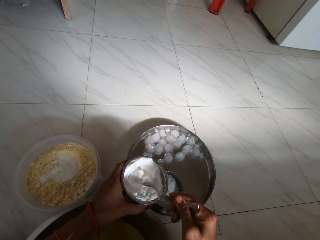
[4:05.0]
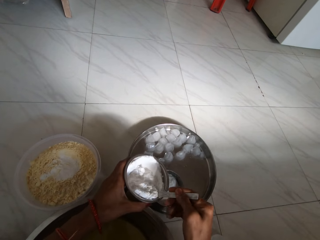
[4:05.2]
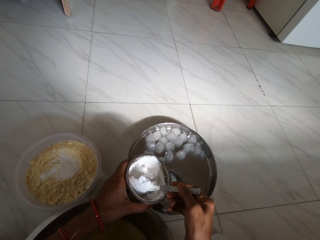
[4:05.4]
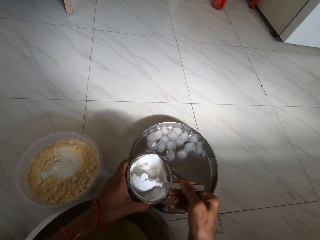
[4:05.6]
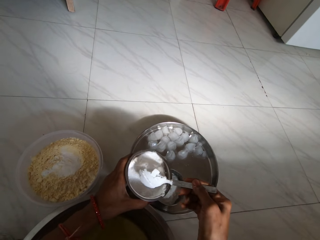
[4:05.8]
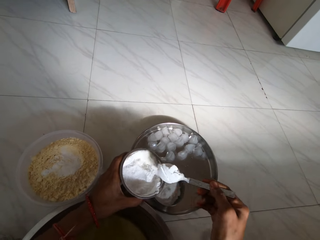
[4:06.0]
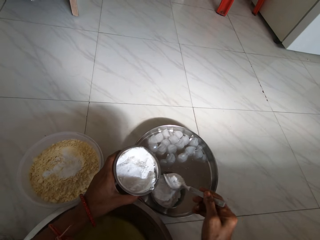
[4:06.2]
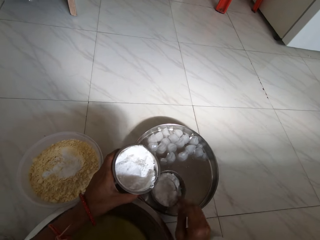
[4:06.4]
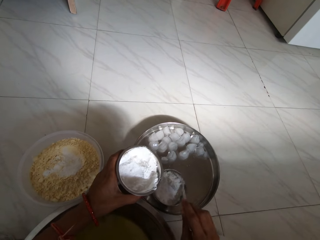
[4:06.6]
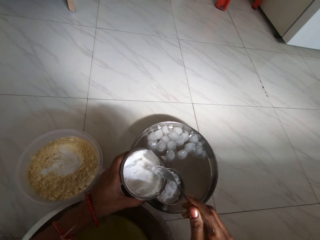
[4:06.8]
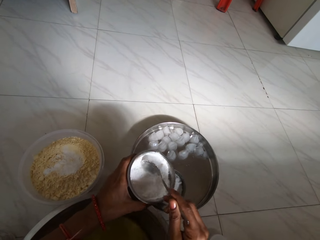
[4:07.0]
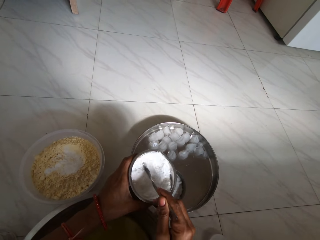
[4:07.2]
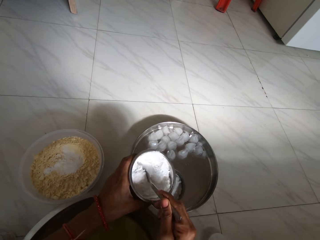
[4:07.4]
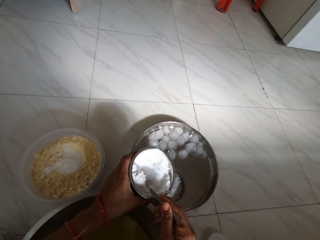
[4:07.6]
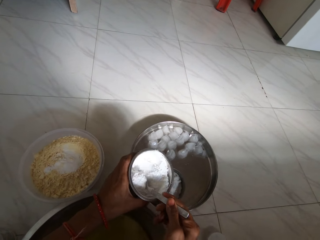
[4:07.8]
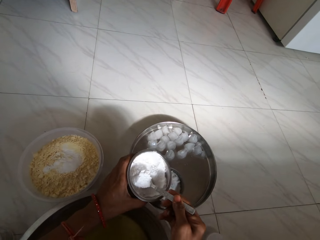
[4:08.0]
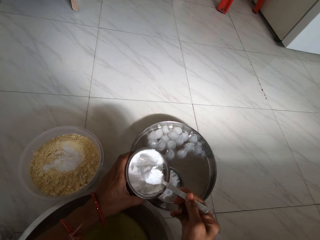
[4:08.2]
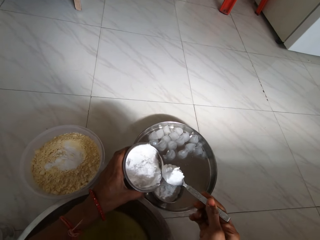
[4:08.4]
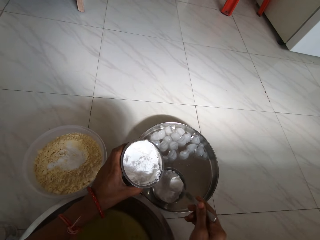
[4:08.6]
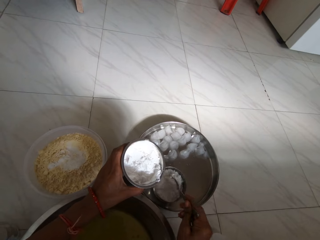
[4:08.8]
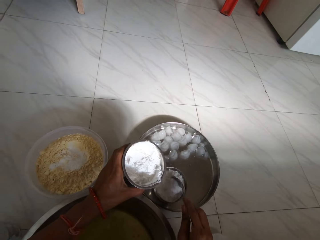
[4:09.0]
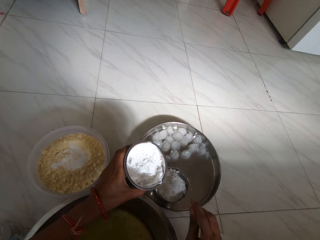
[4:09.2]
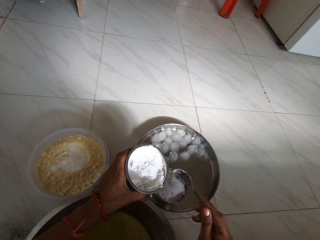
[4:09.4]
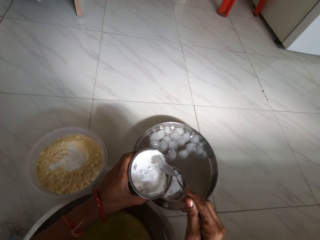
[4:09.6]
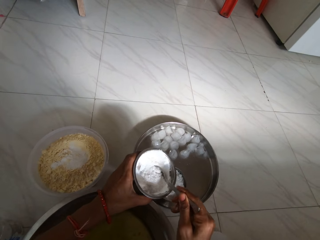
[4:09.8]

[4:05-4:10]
The camera wearer takes flour from the blender jar in her left hand with the spoon in her right hand. She pours the flour from the spoon in her right hand to the cup on the tray. She takes the flour from the blender jar in her left hand with the spoon in her right hand. She pours the flour from the spoon in her right hand to the cup on the tray.

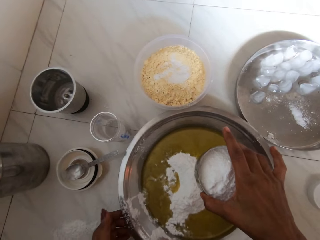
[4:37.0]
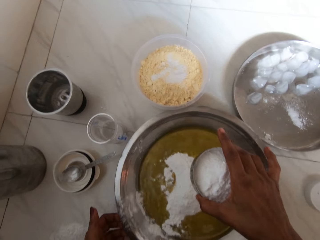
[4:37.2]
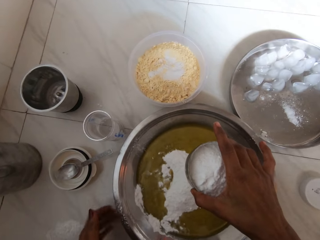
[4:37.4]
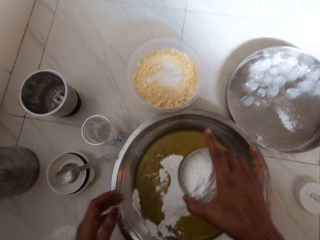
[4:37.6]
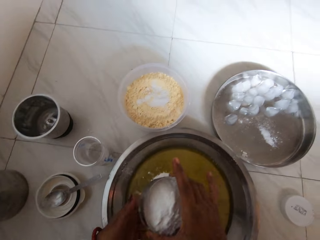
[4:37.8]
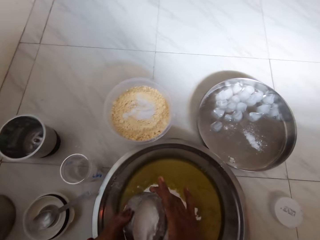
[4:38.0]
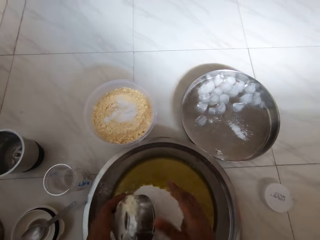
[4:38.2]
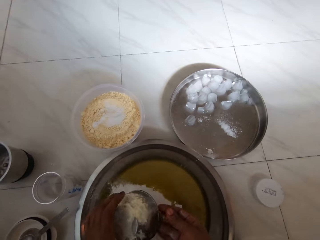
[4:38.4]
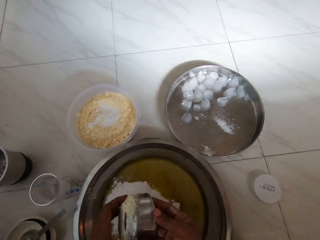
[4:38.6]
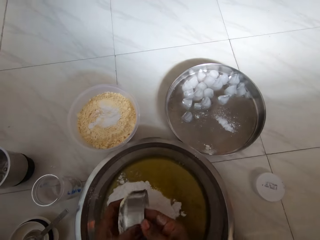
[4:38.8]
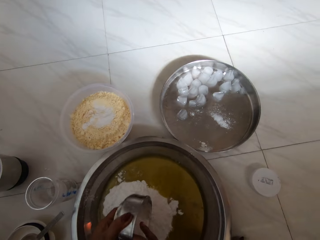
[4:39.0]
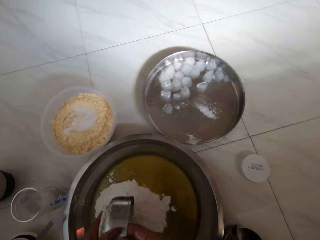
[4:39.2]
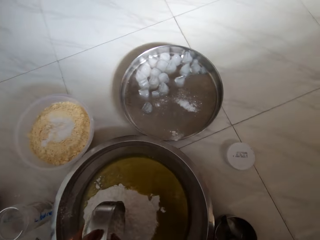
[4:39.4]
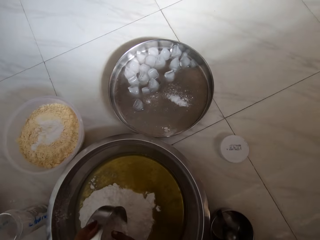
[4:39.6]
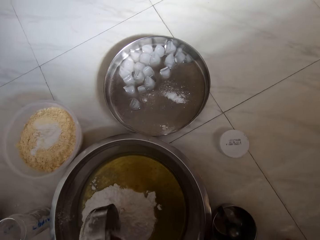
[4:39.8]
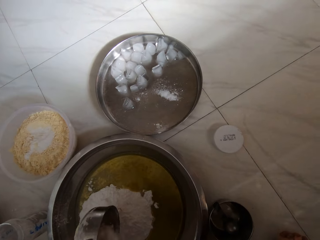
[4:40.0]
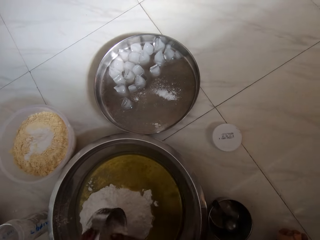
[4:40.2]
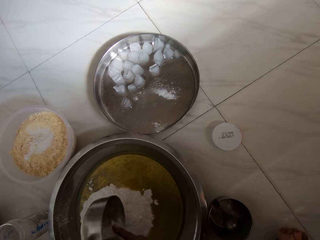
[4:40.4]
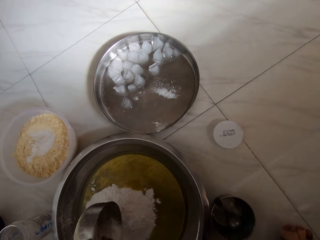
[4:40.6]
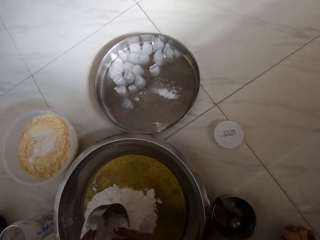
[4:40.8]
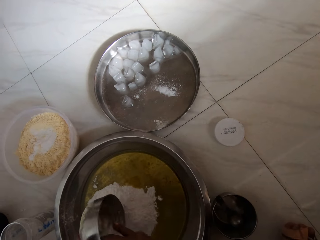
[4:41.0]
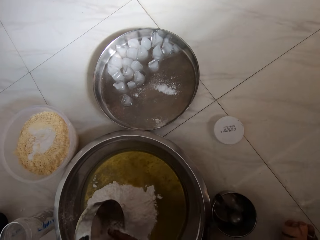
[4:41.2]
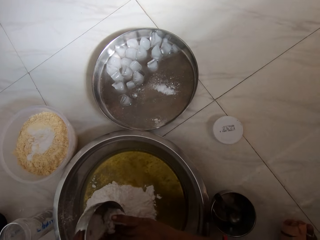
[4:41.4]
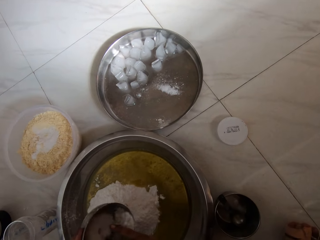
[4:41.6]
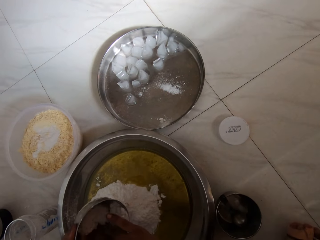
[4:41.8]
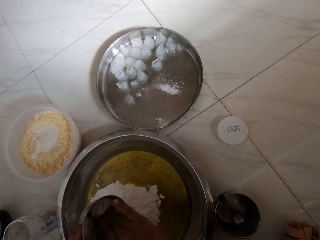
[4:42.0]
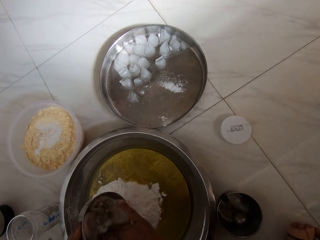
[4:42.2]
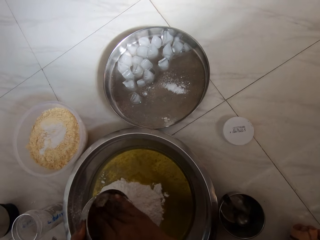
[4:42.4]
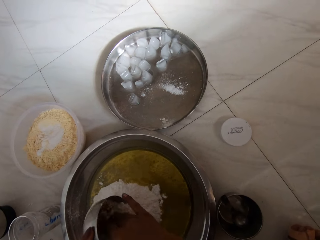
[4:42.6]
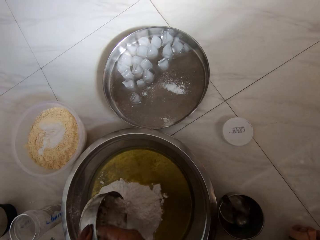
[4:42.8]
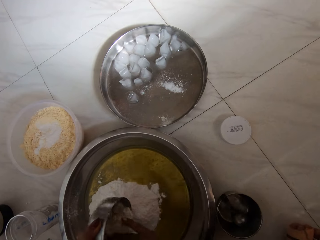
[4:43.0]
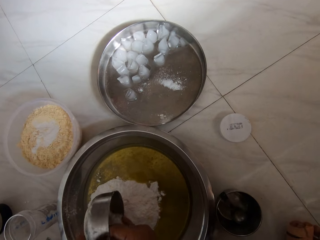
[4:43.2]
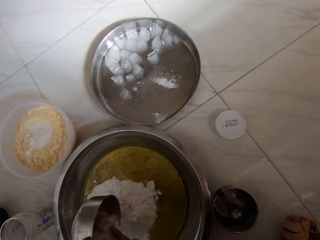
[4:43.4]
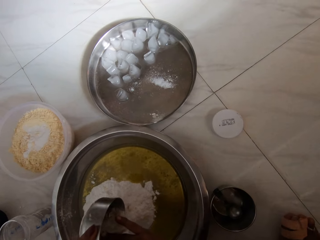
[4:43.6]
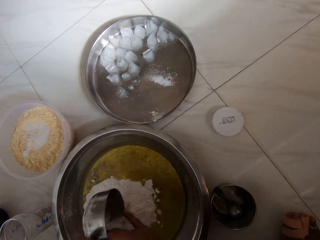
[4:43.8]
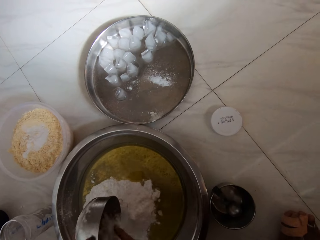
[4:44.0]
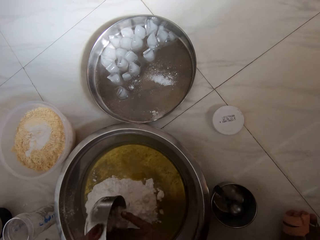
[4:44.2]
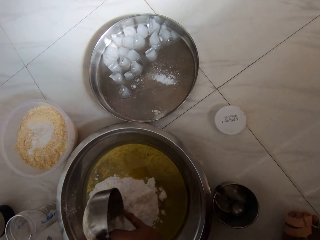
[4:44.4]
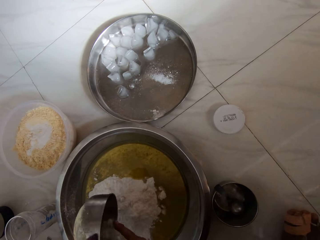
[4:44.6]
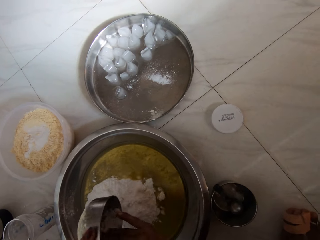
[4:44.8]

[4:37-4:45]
The camera wearer shakes the bowl on the floor with her right hand. She passes the cup from her right hand to her left hand. She pours the flour from the cup in her left hand to the bowl on the floor. She pours the flour from the cup in her left hand with her right hand to the bowl on the floor.

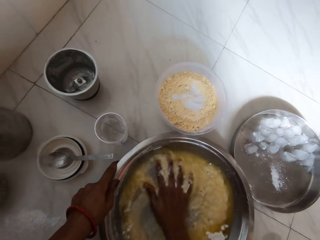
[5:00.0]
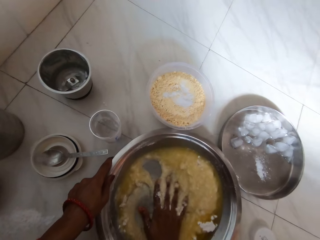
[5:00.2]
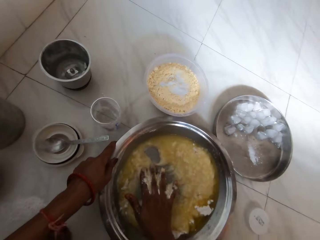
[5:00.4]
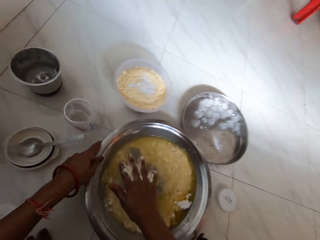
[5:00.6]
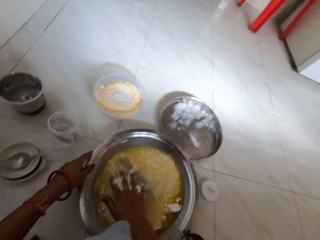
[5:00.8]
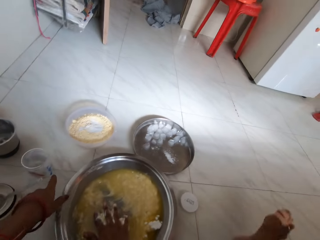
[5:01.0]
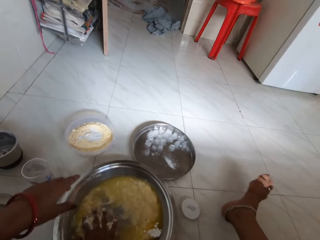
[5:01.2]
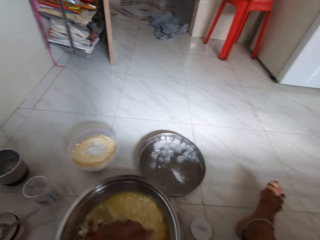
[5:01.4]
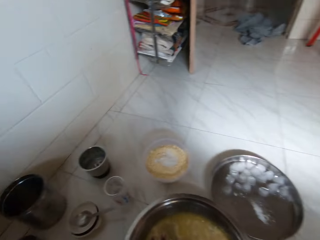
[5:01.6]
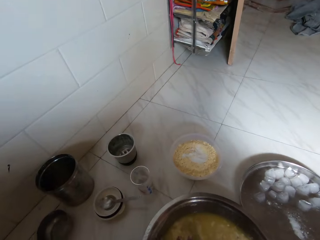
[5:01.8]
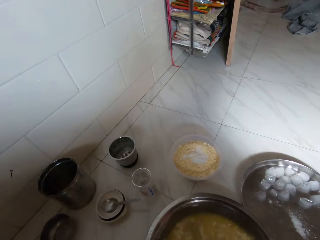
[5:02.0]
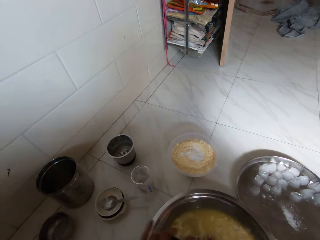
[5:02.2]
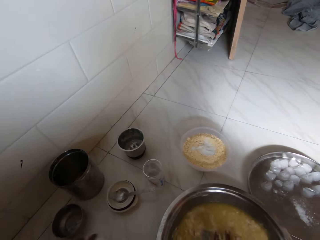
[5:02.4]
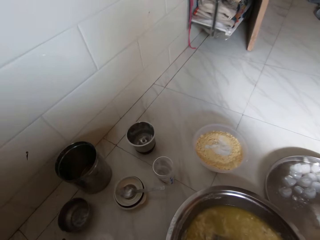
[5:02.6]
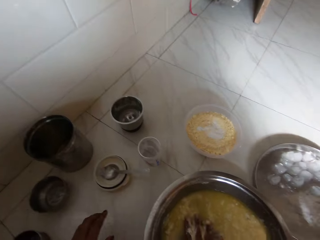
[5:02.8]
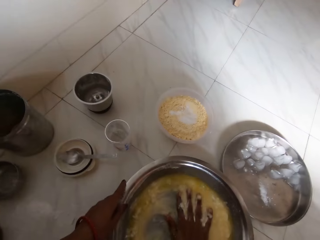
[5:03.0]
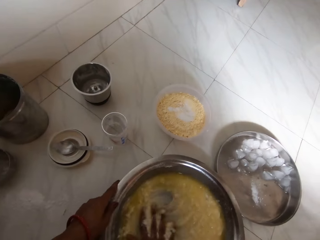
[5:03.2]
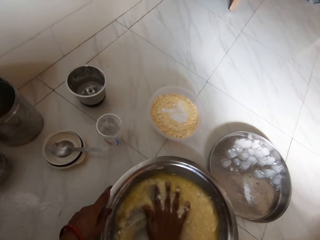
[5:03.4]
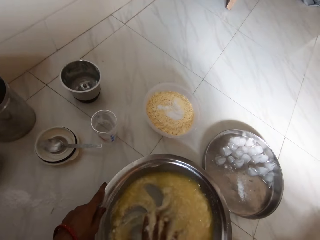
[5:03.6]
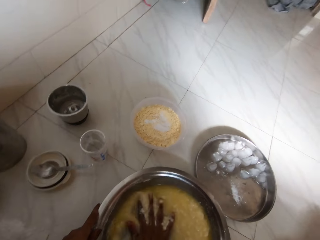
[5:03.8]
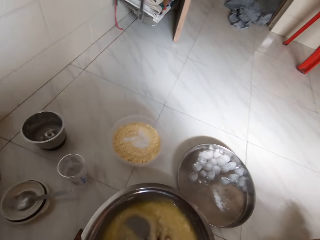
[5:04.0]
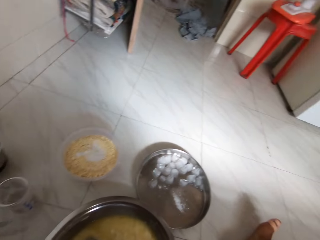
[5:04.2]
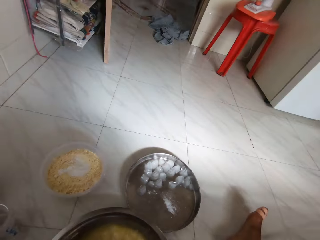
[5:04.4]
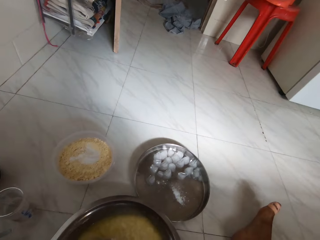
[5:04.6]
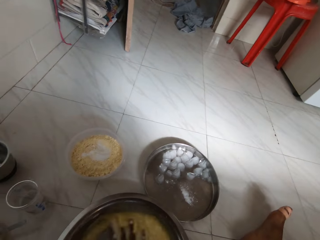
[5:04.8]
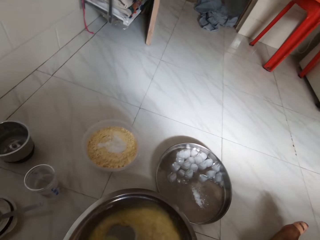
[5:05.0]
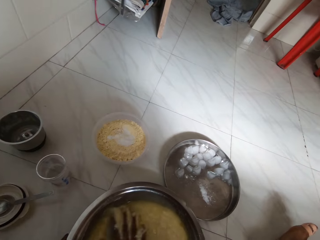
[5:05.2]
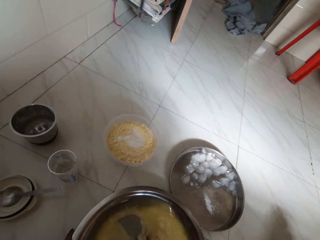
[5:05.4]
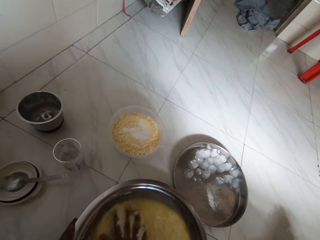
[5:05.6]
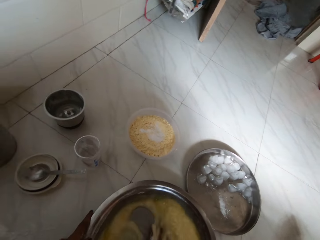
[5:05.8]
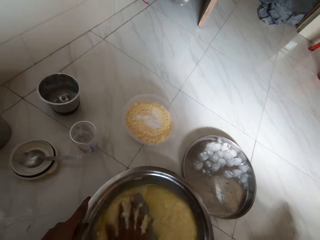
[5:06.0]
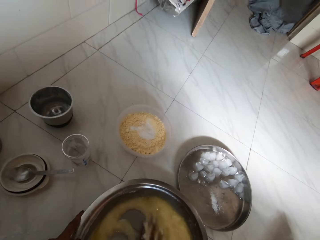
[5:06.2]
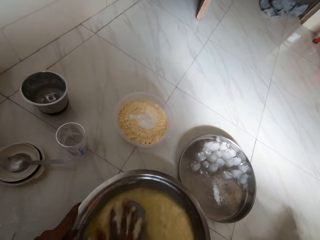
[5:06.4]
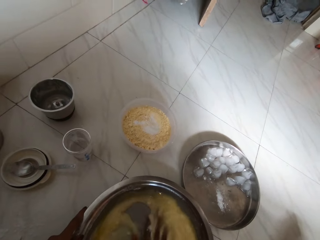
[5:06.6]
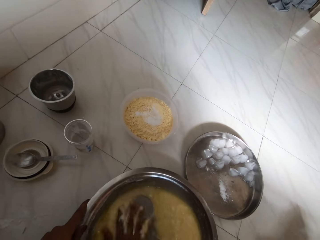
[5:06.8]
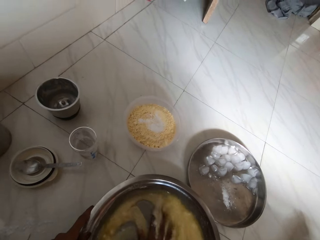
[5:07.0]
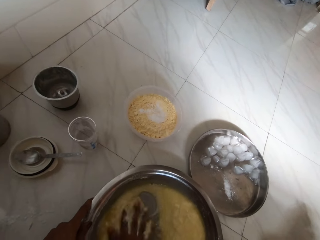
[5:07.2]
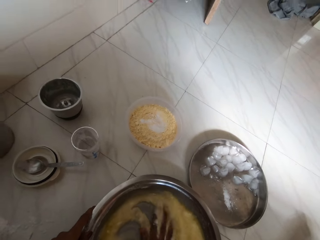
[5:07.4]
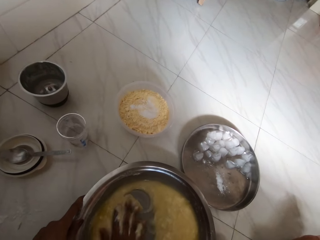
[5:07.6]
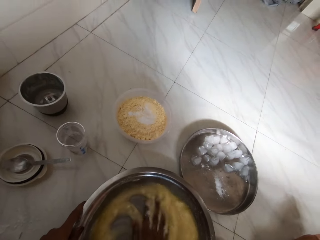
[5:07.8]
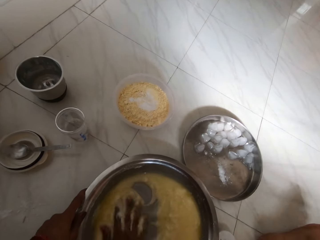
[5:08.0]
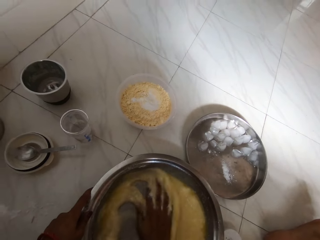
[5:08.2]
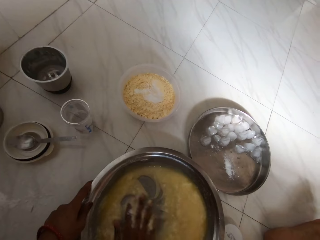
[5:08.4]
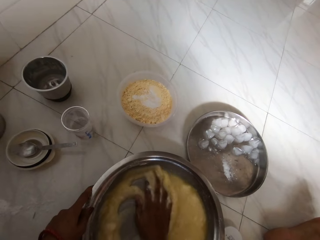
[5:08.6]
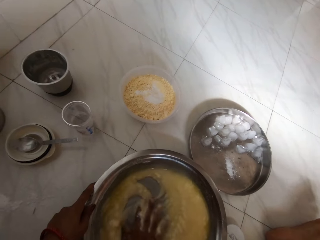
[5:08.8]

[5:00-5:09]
The camera wearer removes her left hand from the pan on the floor. She holds the pan on the floor with her left hand.
